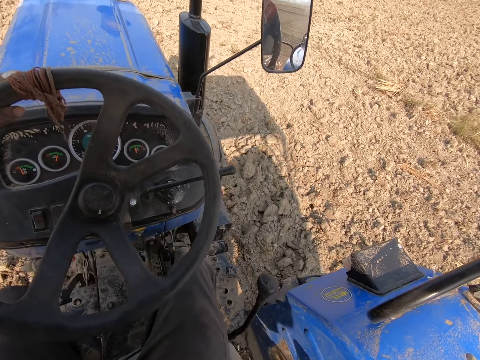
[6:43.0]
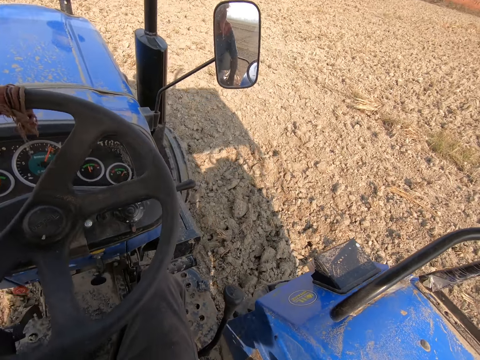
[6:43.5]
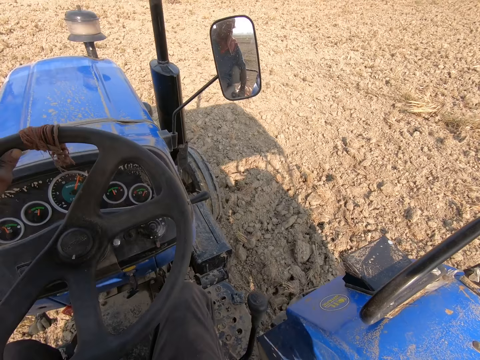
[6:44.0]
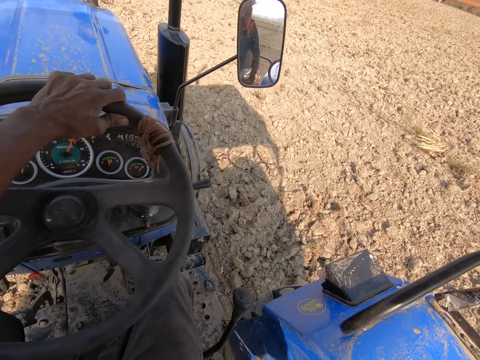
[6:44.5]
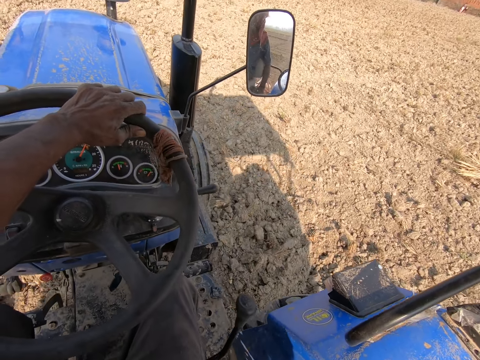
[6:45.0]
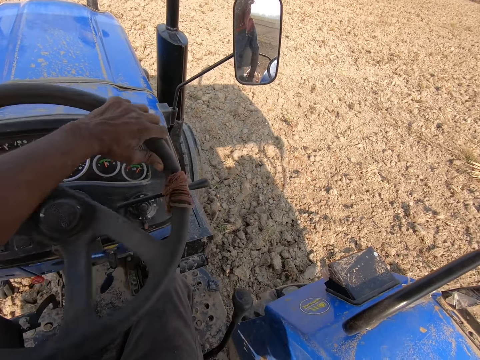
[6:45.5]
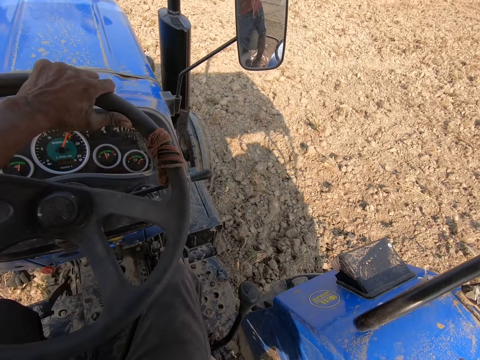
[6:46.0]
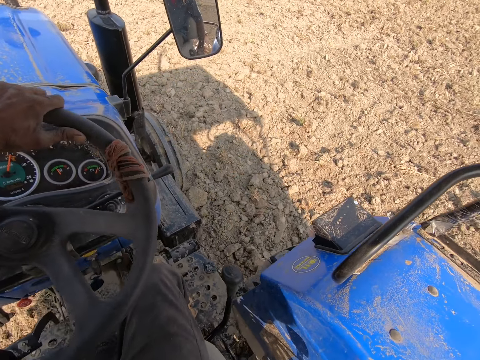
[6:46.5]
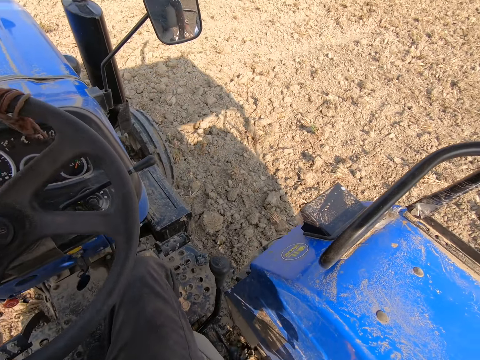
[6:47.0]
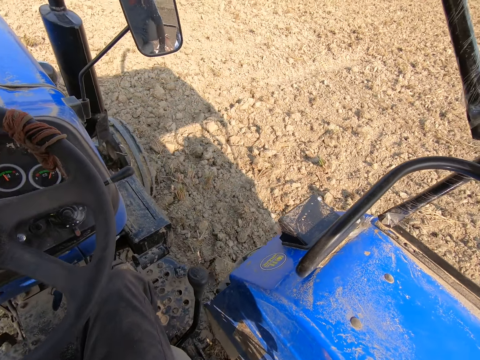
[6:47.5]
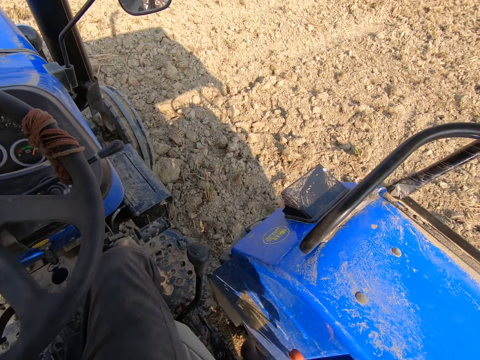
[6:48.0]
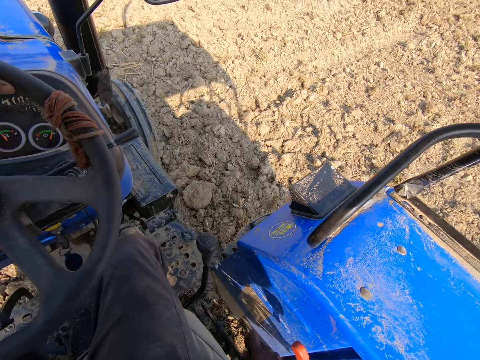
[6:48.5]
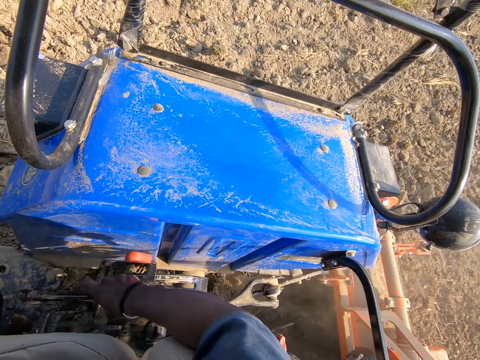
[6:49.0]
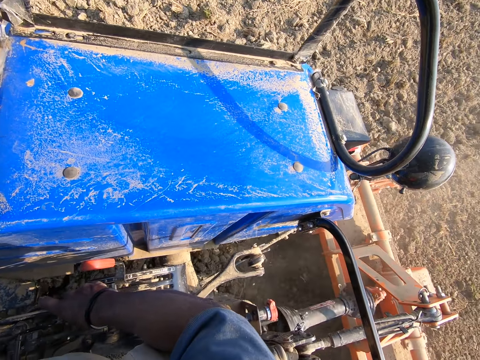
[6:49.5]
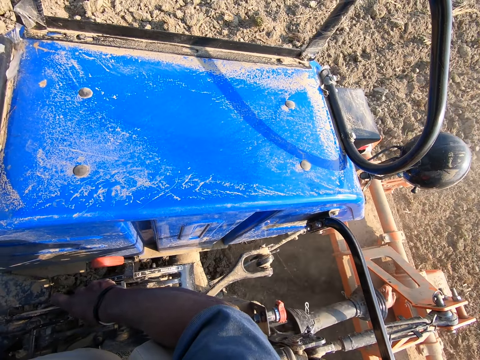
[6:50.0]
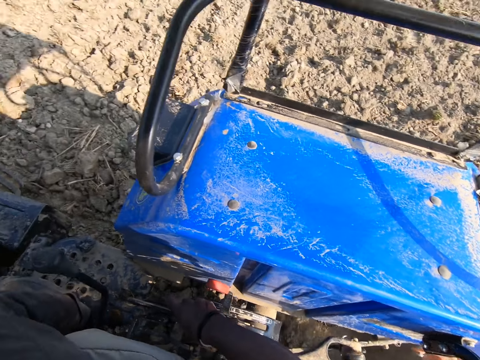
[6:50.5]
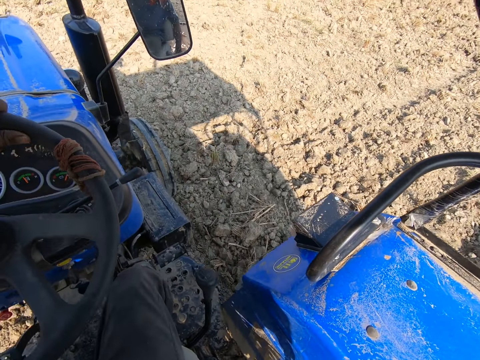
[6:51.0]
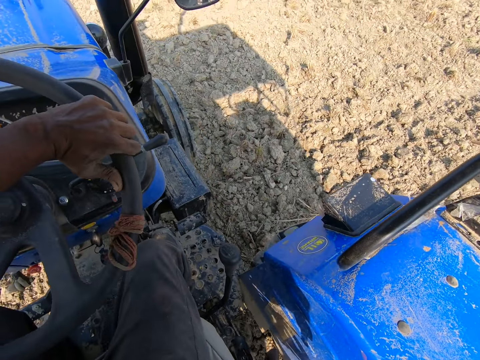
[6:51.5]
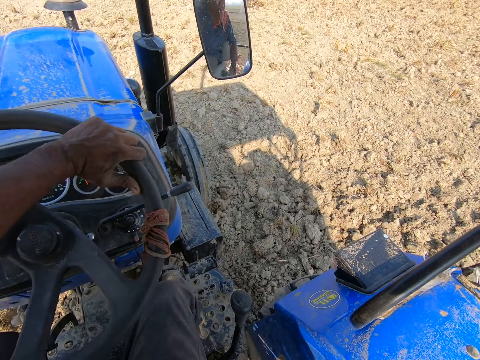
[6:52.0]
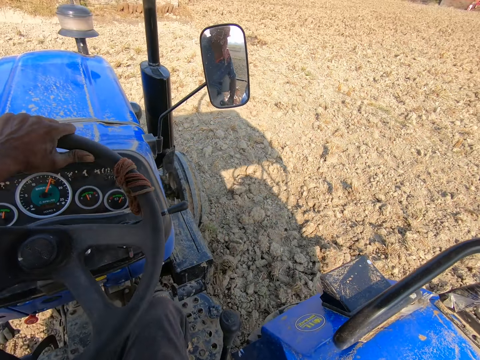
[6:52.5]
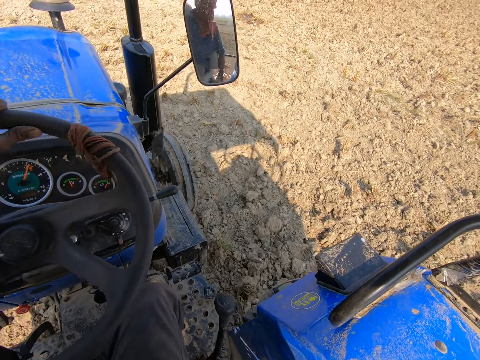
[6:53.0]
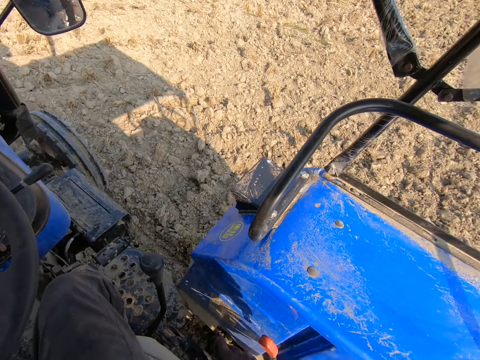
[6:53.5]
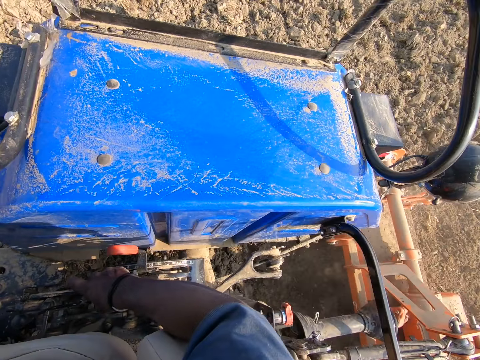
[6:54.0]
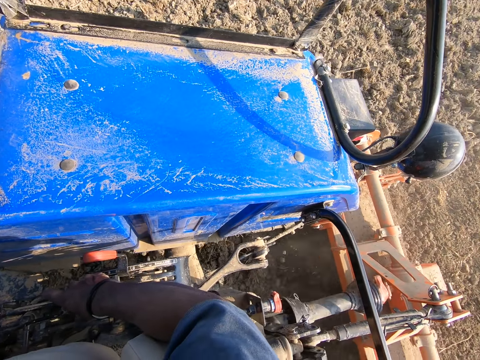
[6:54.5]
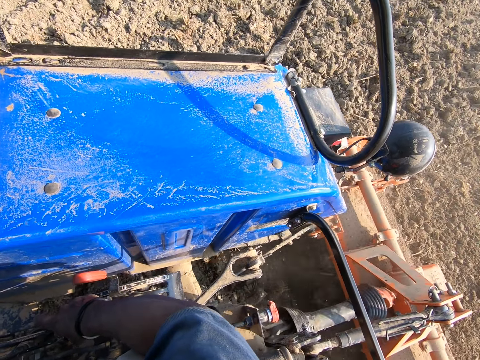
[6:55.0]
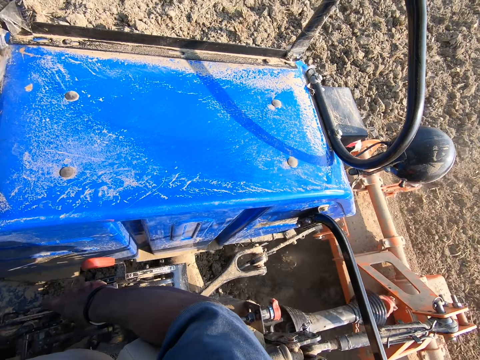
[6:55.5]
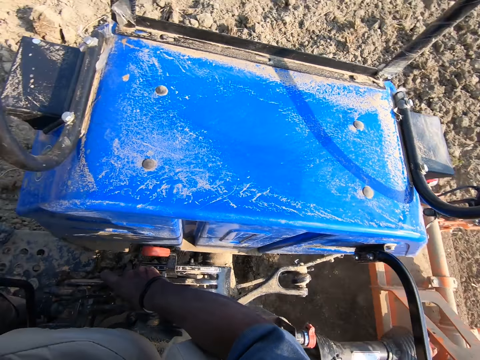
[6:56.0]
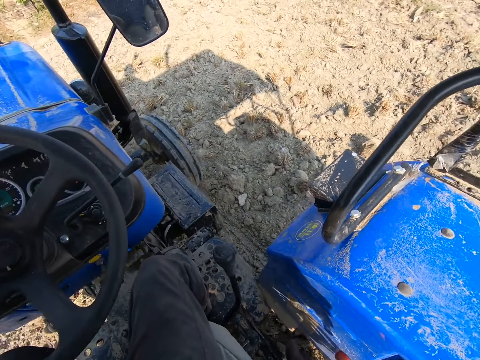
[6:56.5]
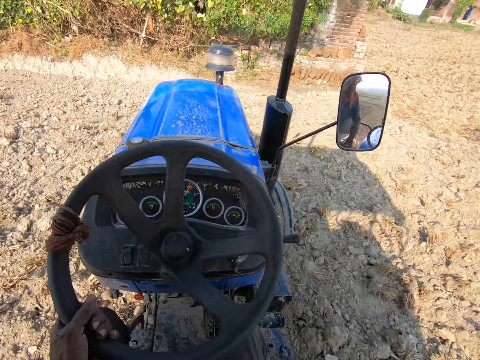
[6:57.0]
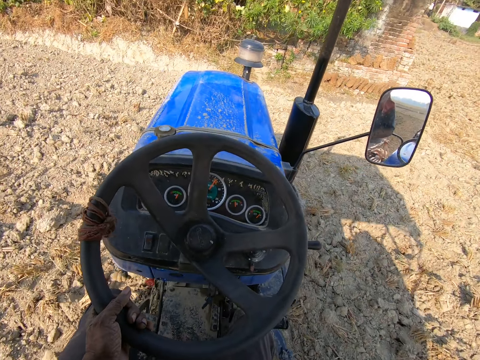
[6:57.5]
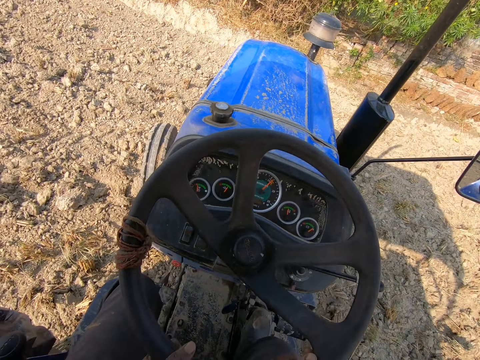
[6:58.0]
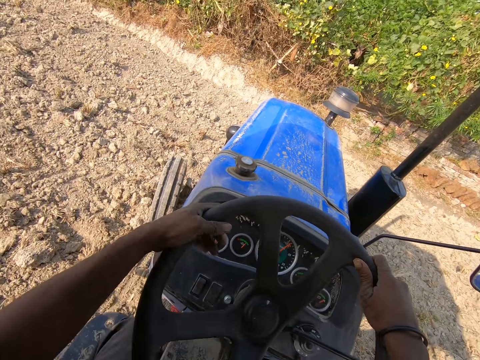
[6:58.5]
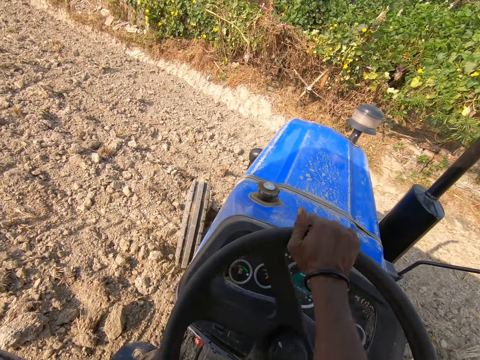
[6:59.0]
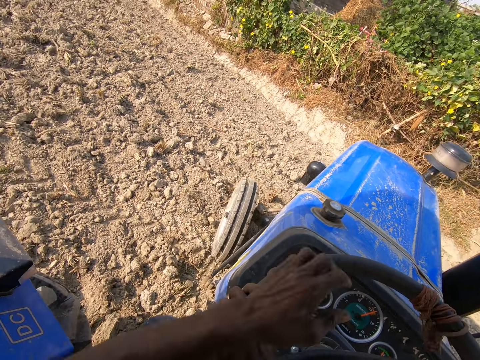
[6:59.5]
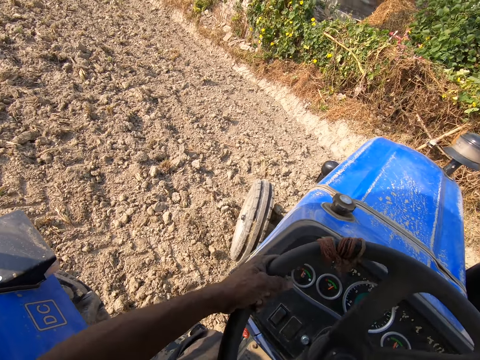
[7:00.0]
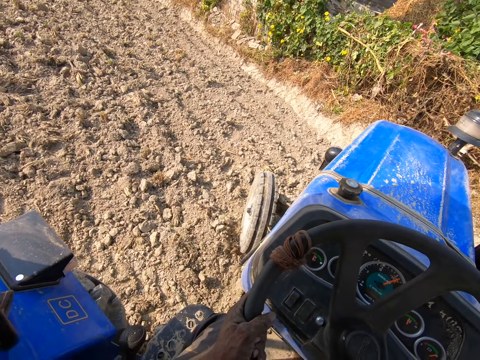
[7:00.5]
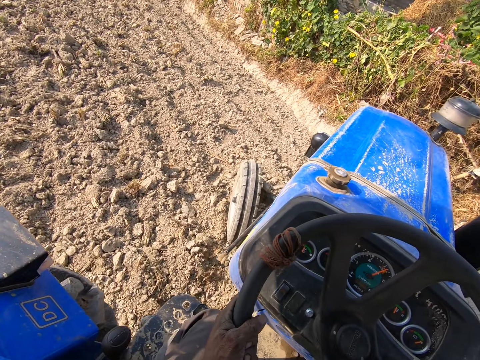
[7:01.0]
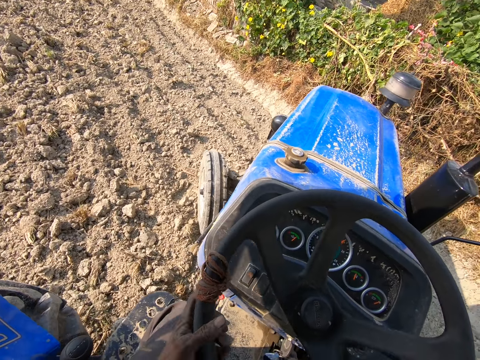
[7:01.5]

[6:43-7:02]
The camera wearer looks around. He drives a tractor on the farm. He looks around. He drives the tractor on the farm. He turns the steering of the tractor with both his hands.

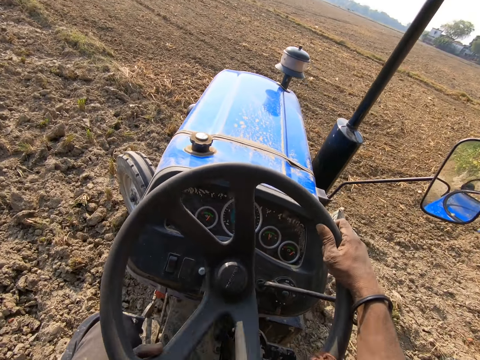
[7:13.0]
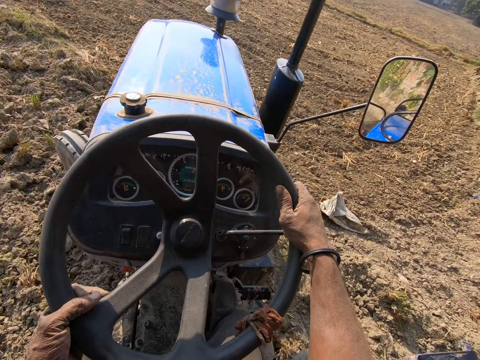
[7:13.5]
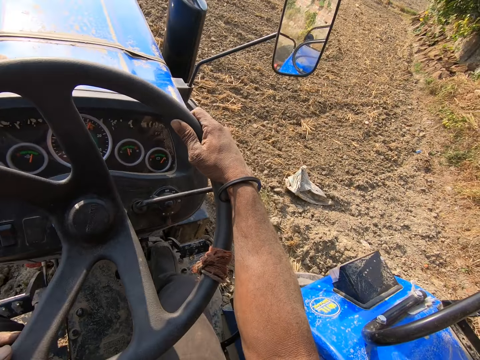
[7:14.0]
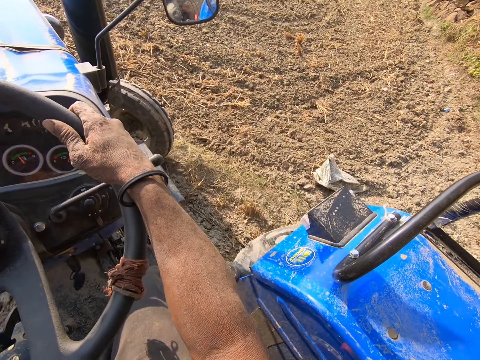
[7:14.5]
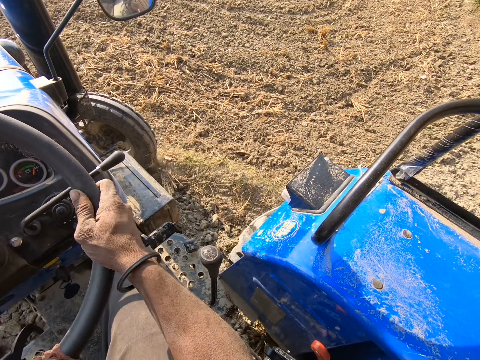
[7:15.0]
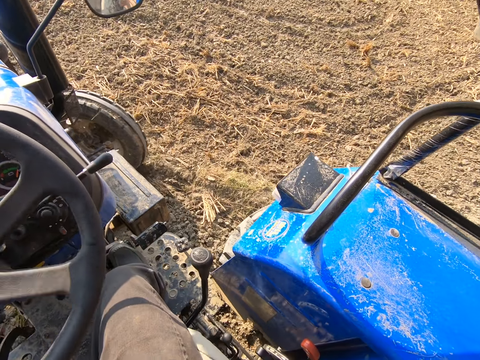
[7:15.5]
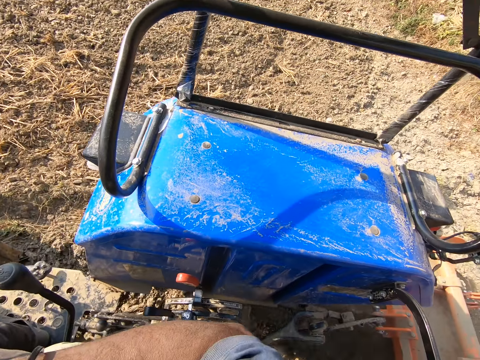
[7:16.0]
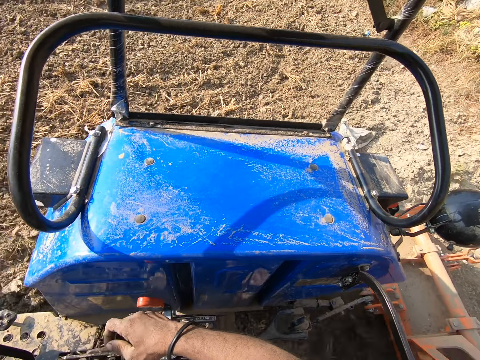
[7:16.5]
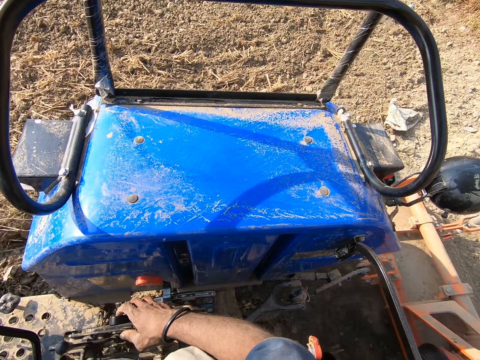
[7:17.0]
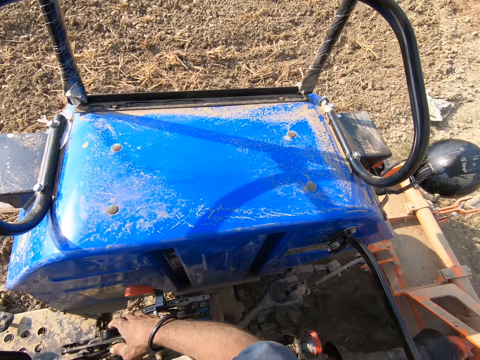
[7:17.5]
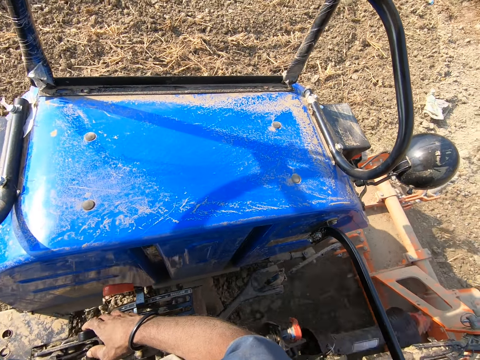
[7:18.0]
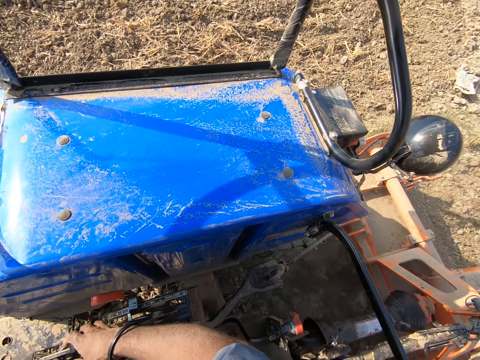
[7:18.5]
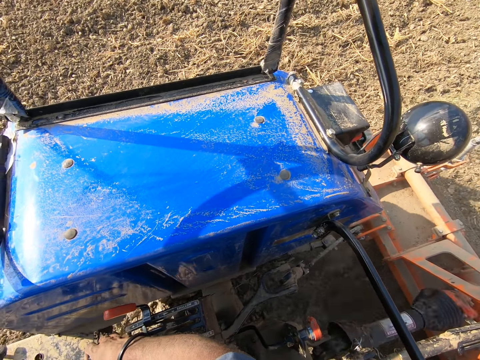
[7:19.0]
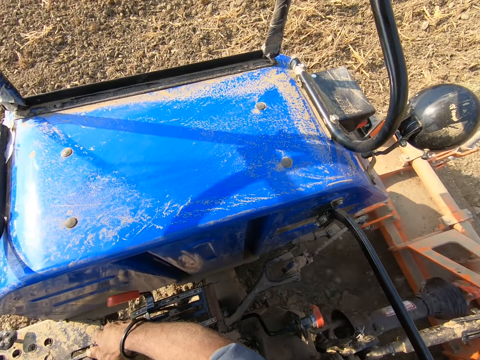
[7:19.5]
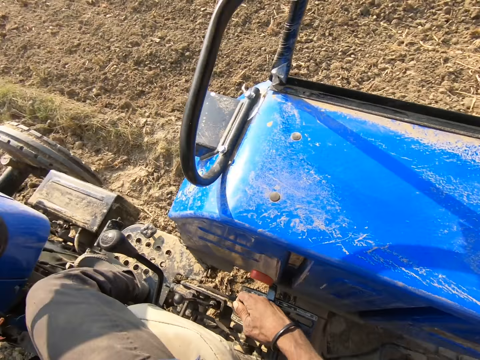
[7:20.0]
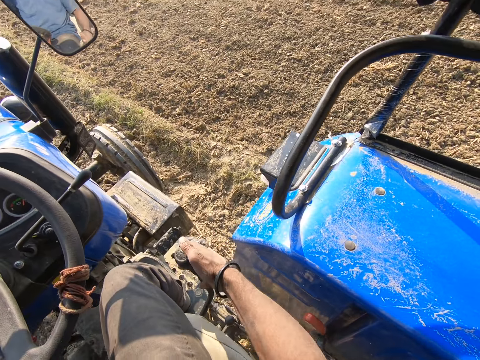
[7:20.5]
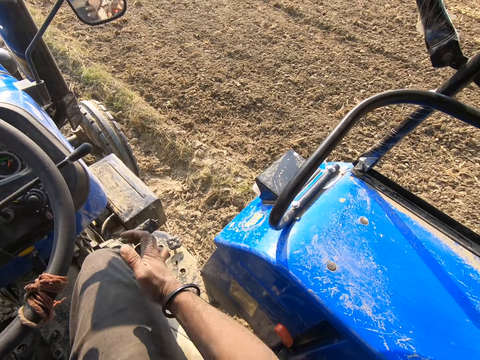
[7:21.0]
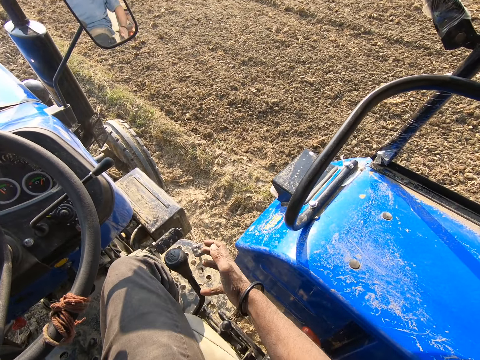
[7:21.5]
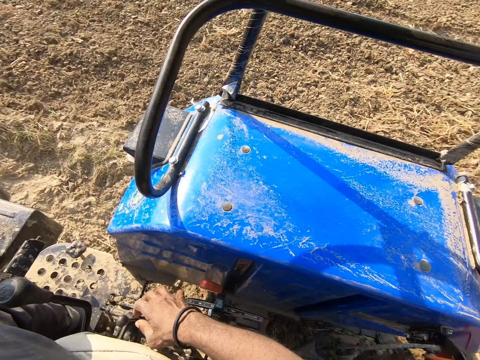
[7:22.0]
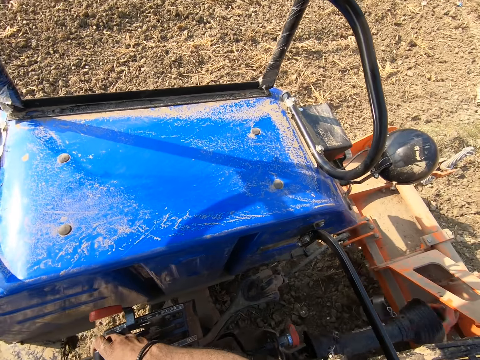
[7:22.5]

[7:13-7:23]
The camera wearer looks around. He moves the tractor gear with his right hand. He looks around.
